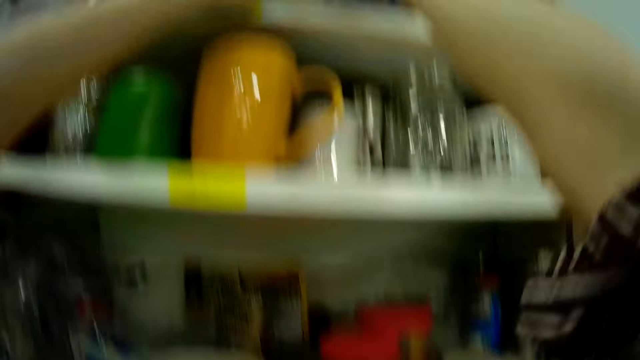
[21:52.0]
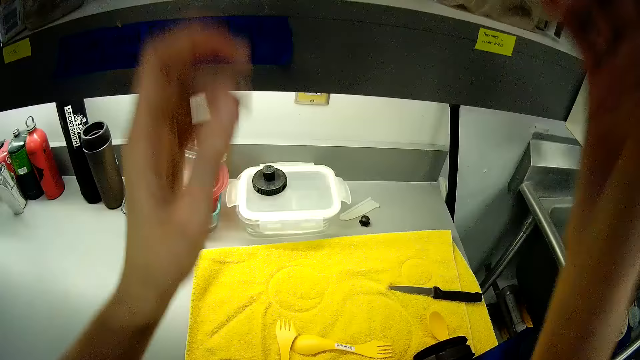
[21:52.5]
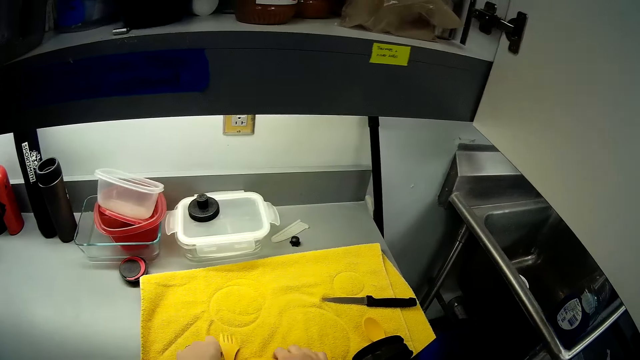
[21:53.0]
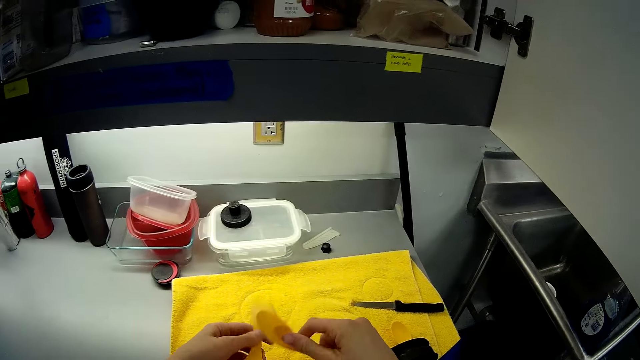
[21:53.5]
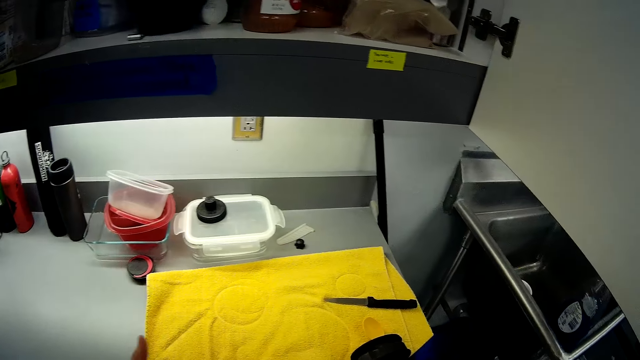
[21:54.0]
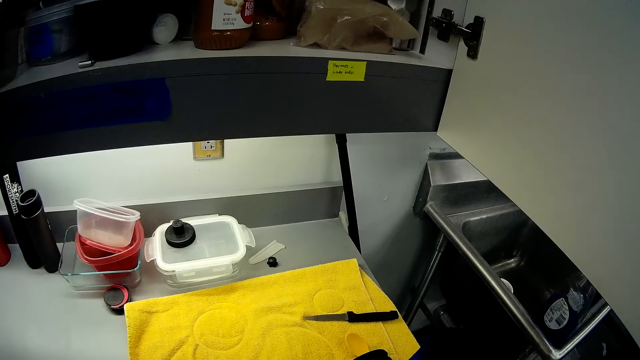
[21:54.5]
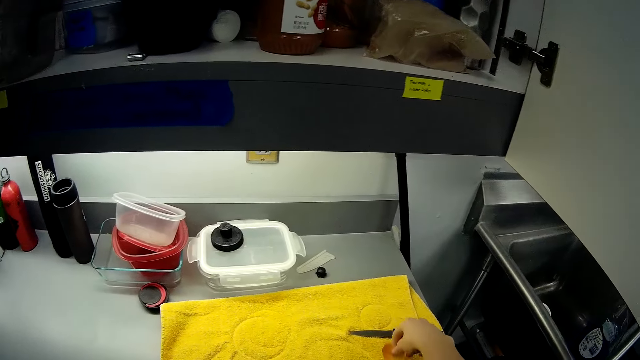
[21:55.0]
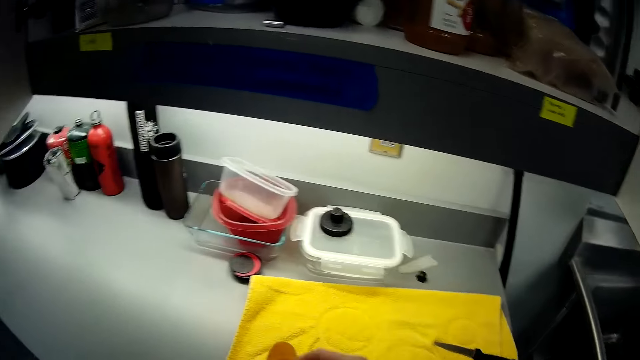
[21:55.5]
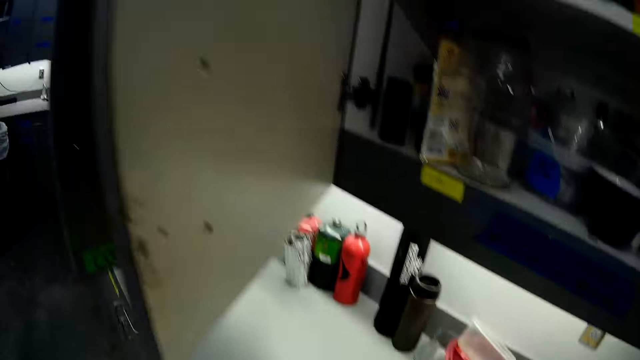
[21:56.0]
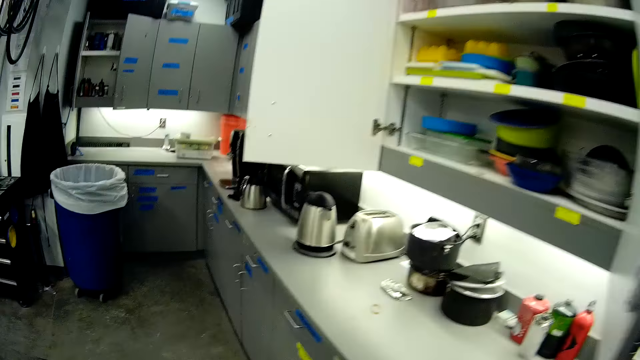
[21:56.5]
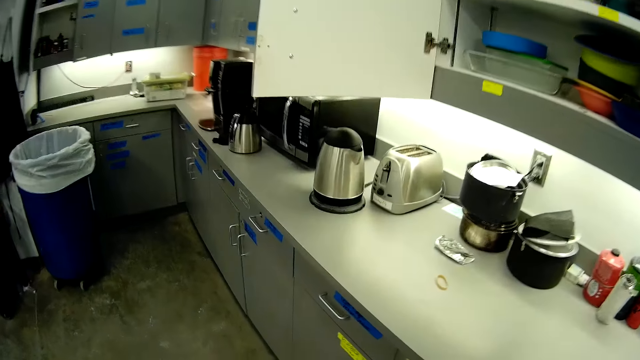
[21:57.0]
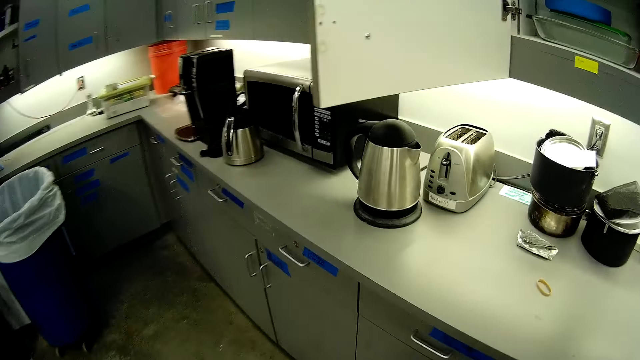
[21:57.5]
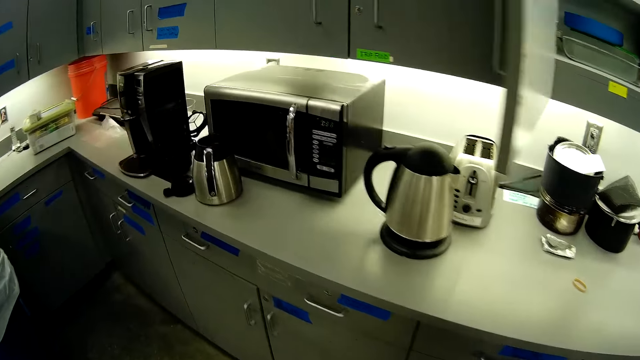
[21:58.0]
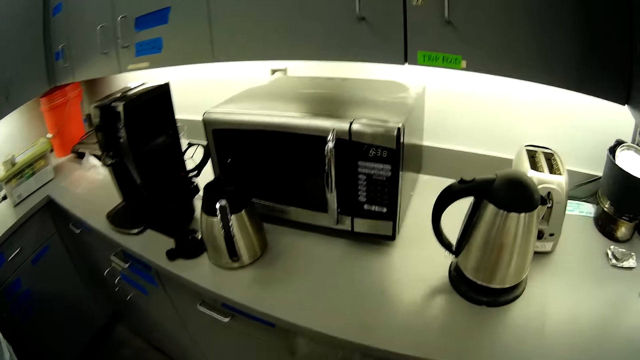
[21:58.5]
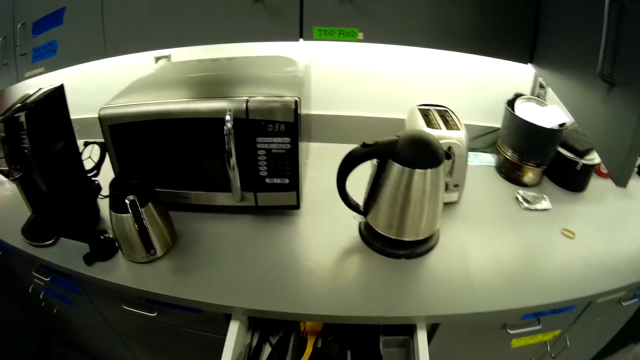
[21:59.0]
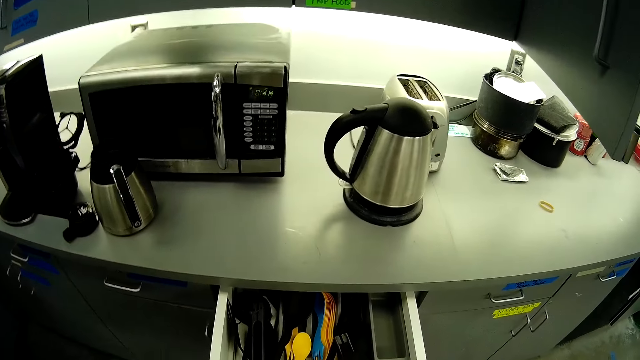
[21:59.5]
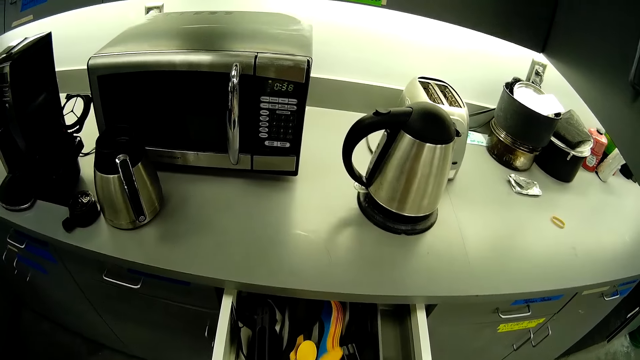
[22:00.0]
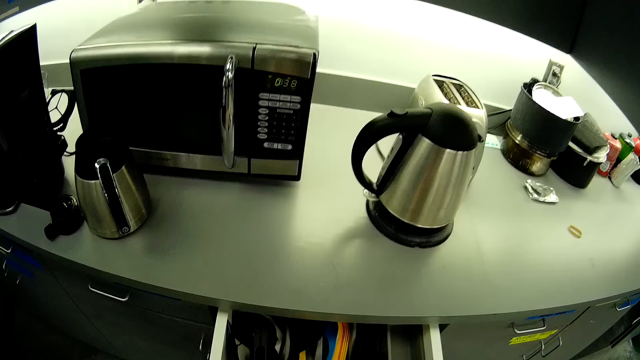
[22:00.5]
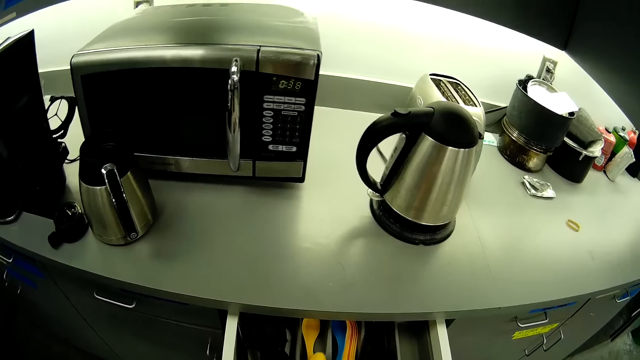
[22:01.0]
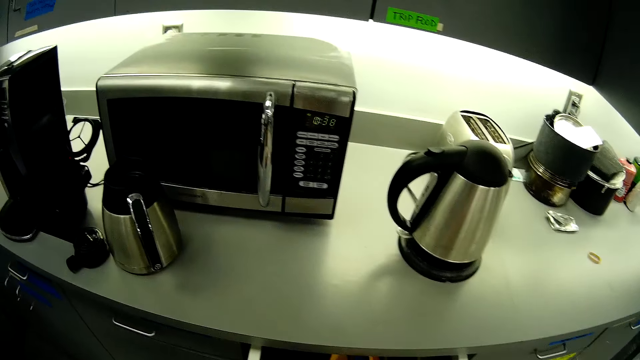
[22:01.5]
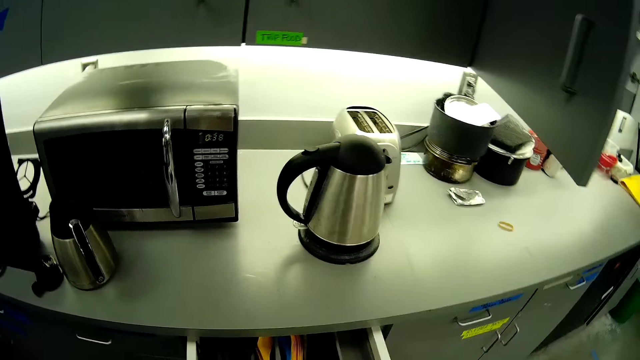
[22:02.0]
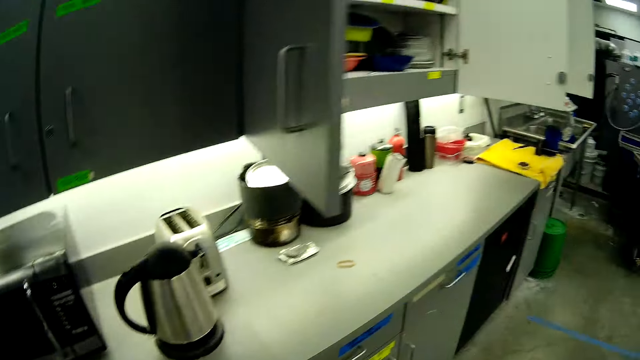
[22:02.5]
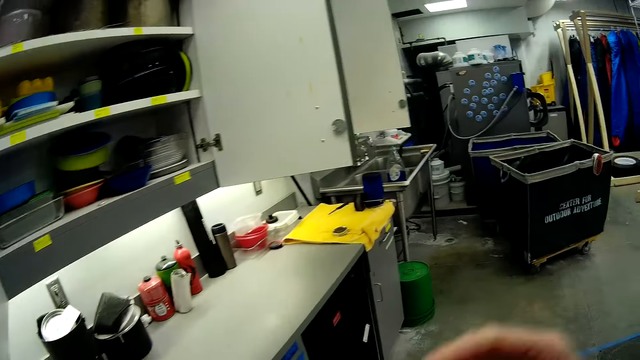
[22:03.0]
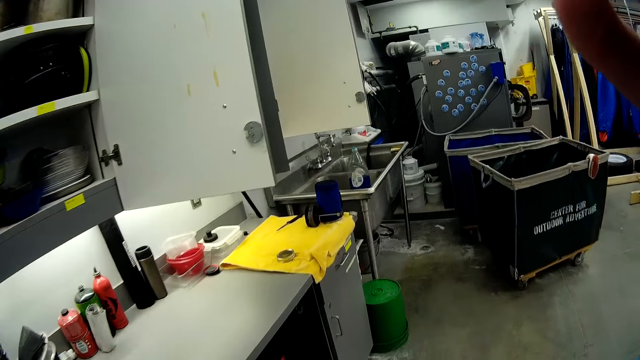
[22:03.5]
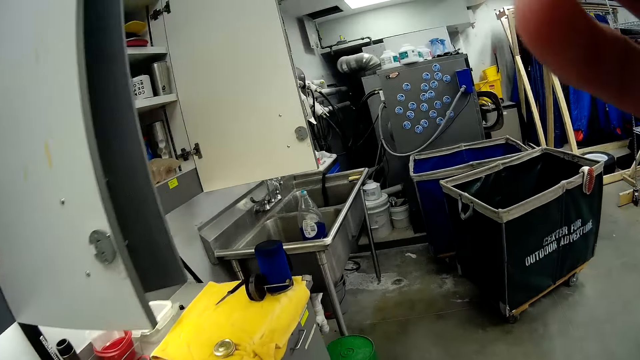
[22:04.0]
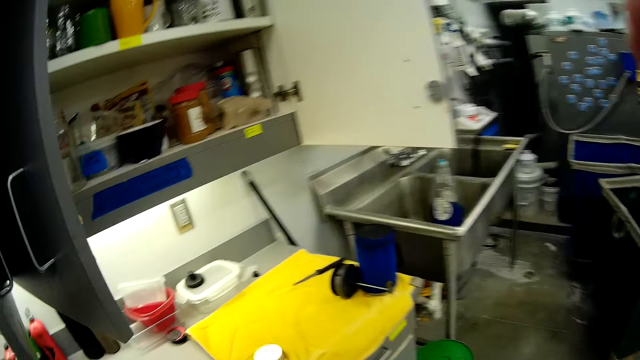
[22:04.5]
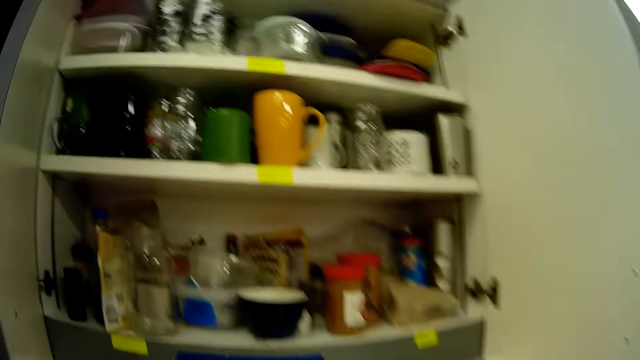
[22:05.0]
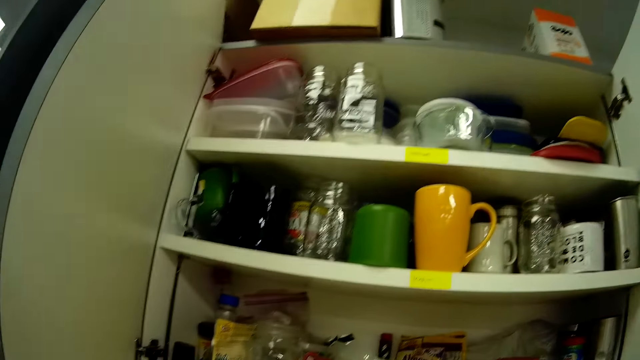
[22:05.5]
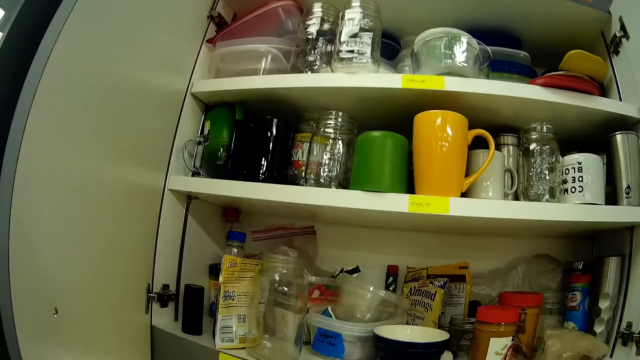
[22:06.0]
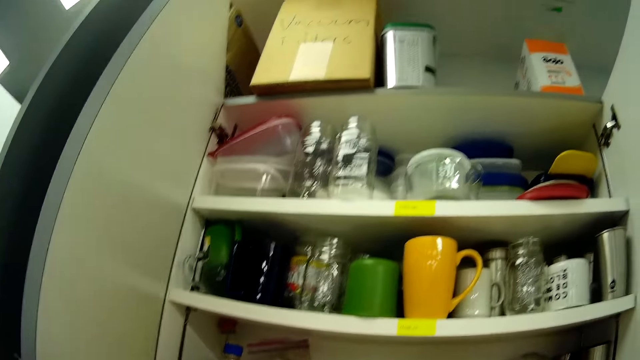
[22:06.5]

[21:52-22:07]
The camera wearer gathers spoons on the kitchen counter. They open the drawer and put the spoons in the drawer. They walk back to the first cupboard.

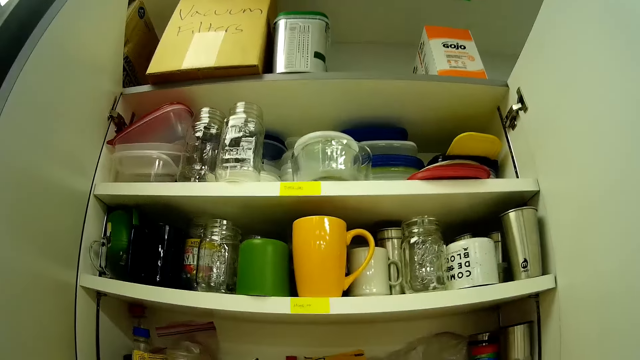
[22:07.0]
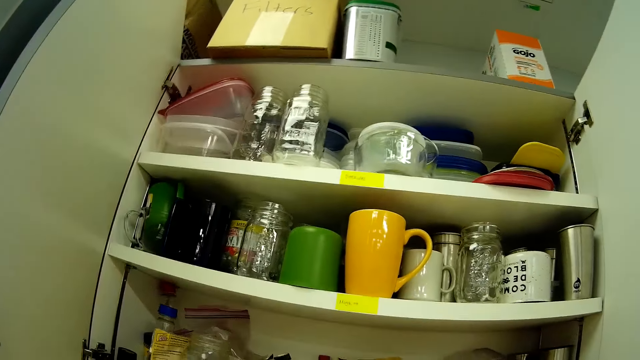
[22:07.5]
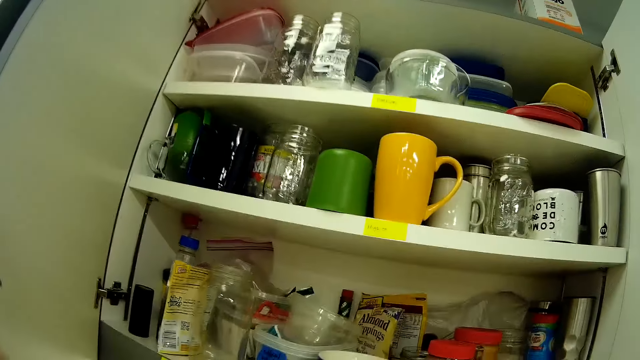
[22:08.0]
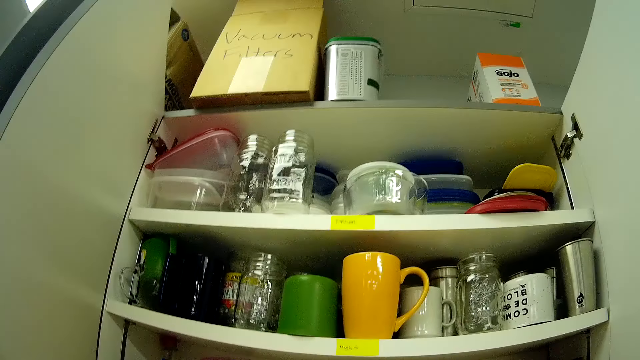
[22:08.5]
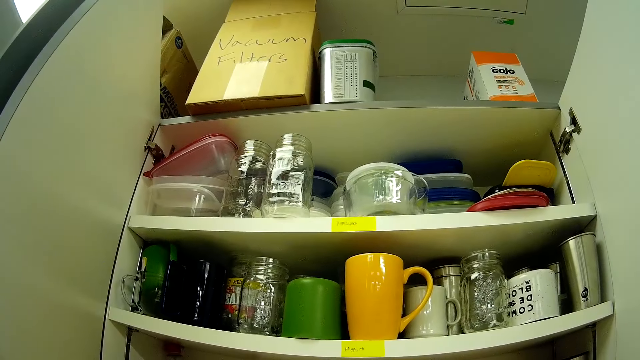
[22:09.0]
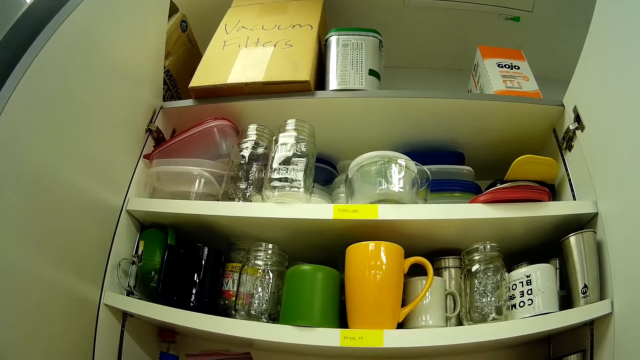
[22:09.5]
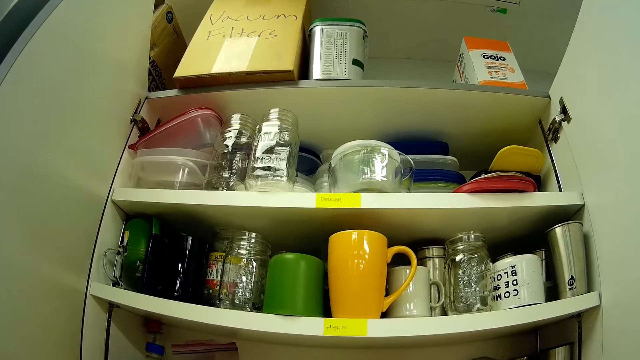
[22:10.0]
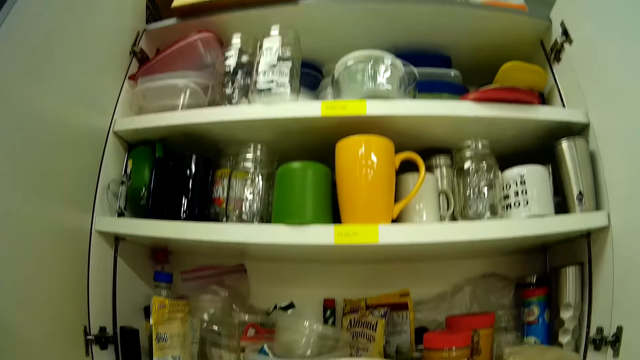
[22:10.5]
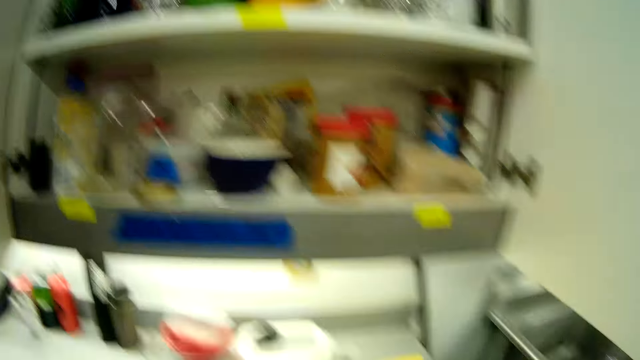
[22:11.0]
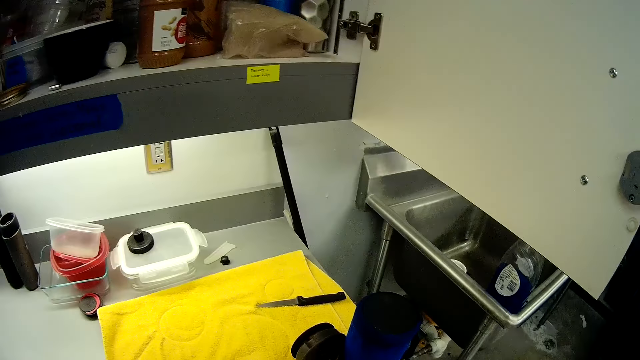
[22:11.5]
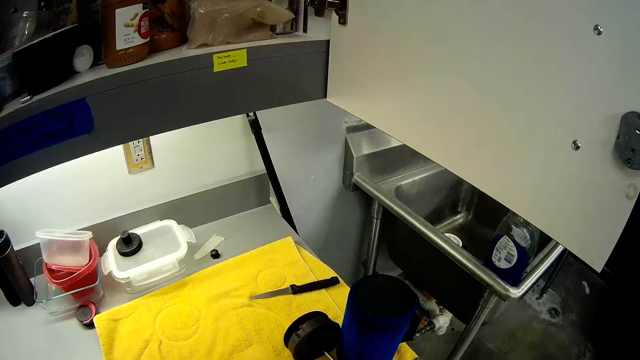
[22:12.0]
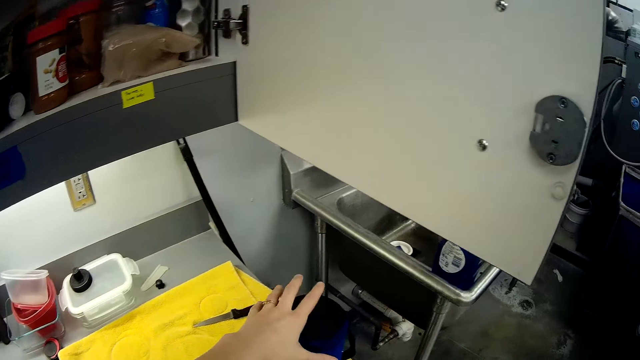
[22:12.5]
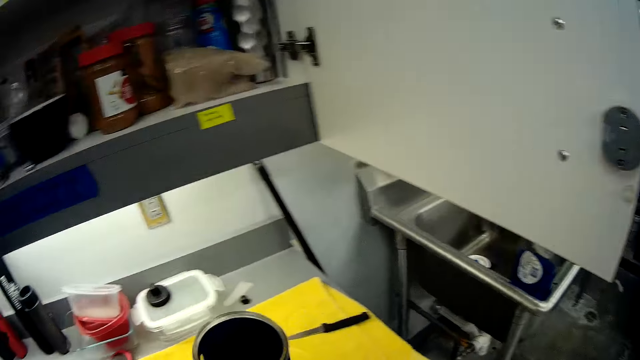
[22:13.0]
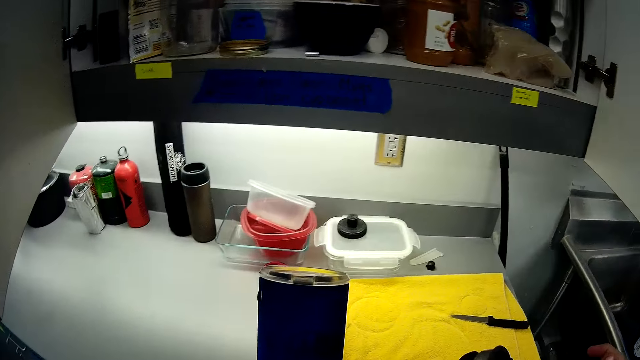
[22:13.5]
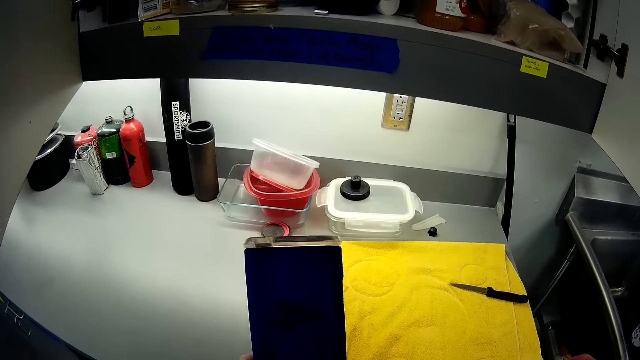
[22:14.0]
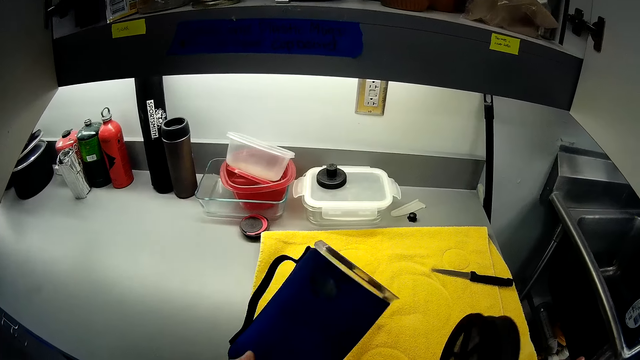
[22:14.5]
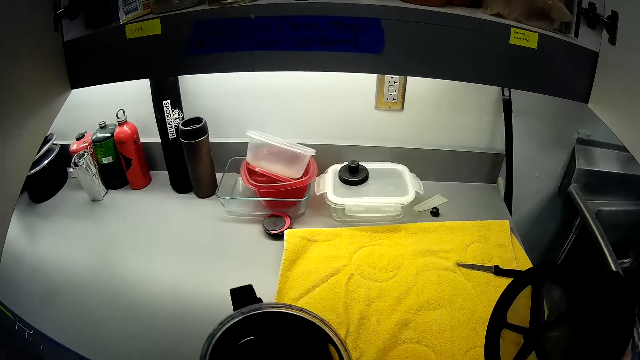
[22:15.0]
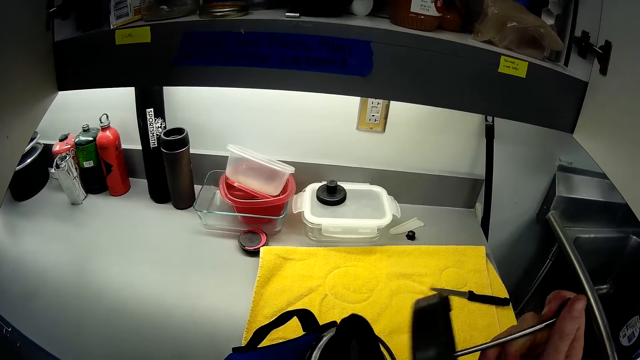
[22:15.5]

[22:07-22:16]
The camera wearer carries a flask on the kitchen counter. They take the mug. They cover the flask.
